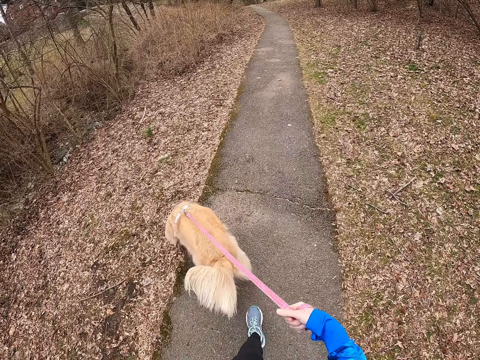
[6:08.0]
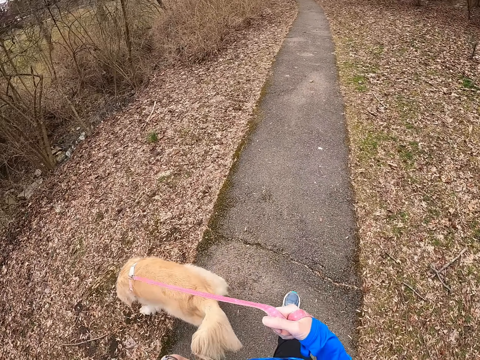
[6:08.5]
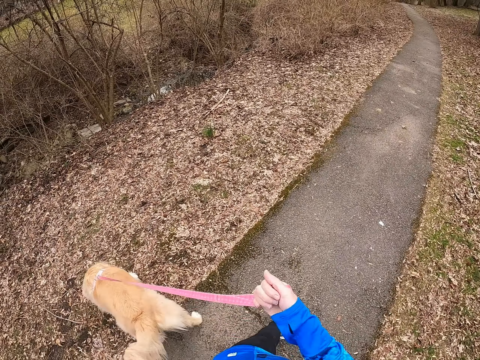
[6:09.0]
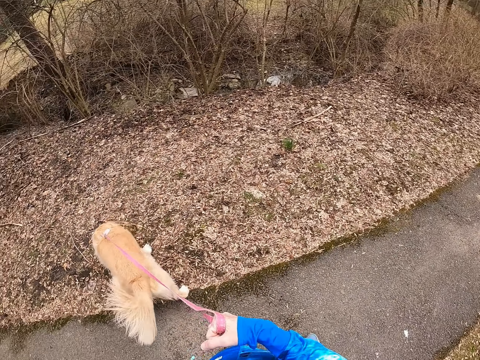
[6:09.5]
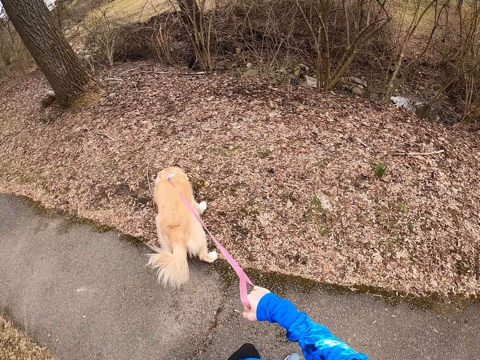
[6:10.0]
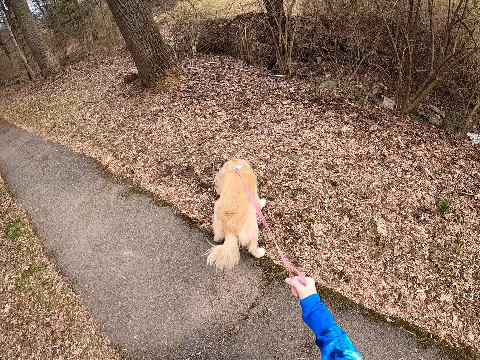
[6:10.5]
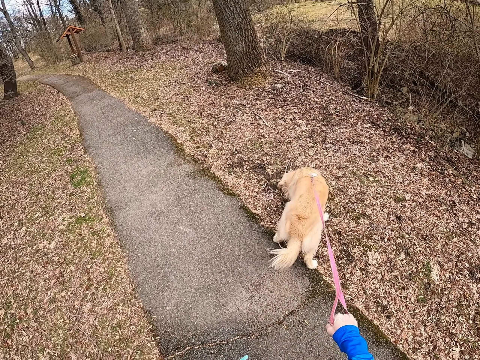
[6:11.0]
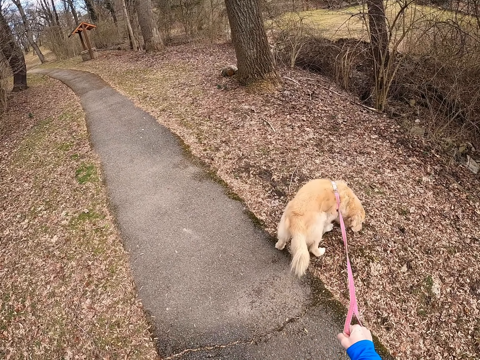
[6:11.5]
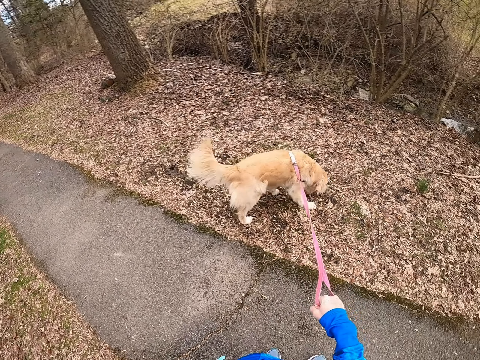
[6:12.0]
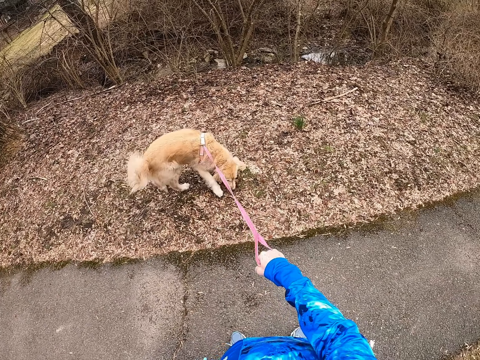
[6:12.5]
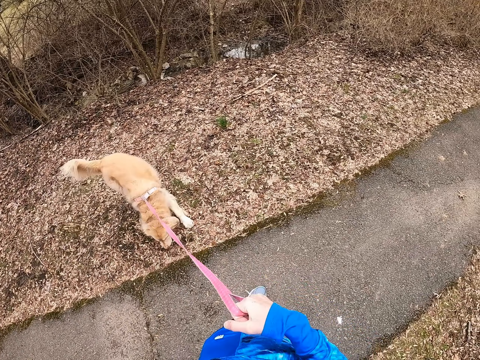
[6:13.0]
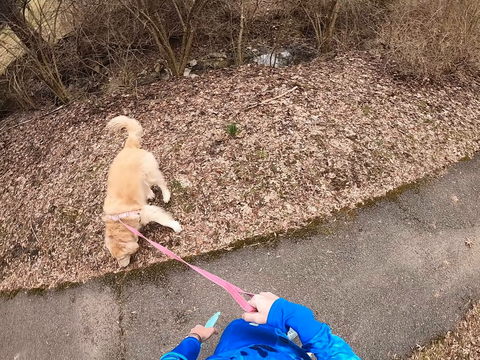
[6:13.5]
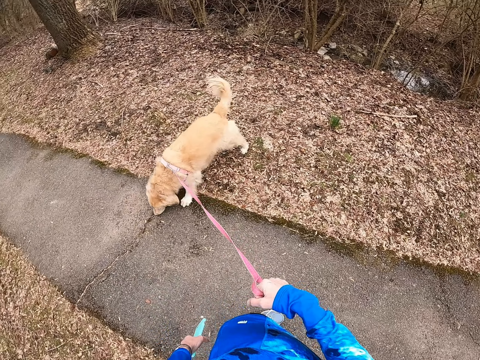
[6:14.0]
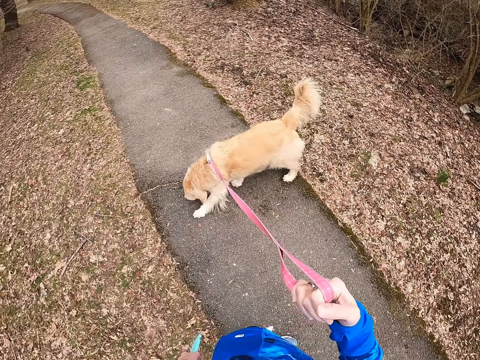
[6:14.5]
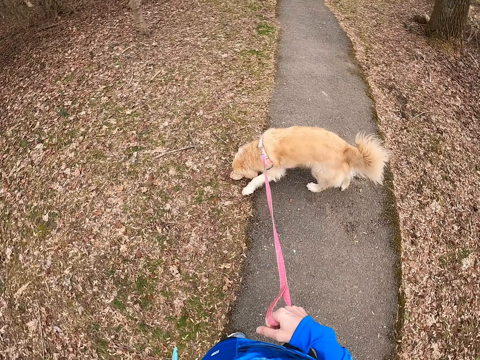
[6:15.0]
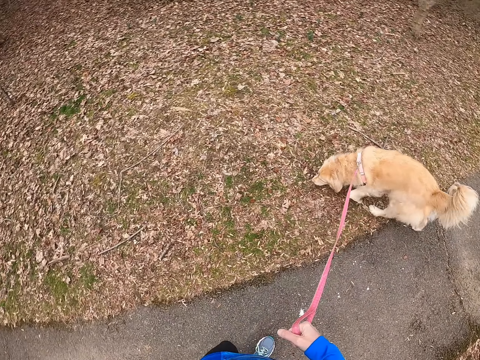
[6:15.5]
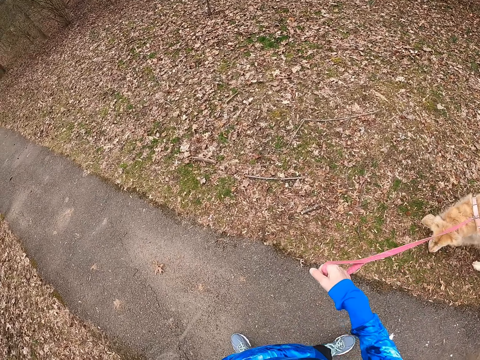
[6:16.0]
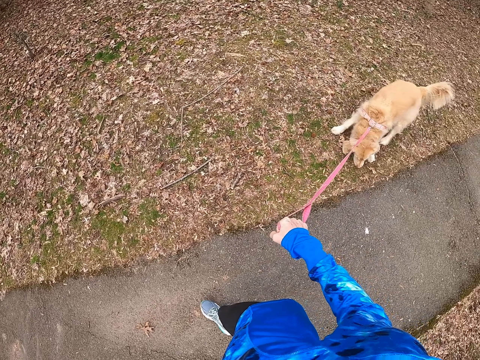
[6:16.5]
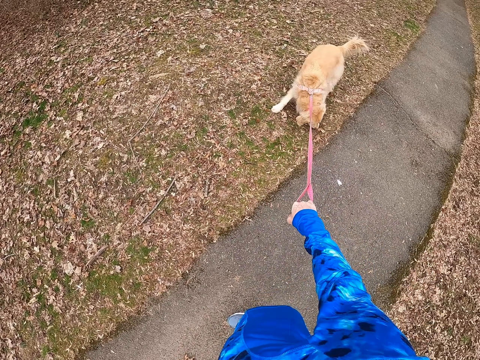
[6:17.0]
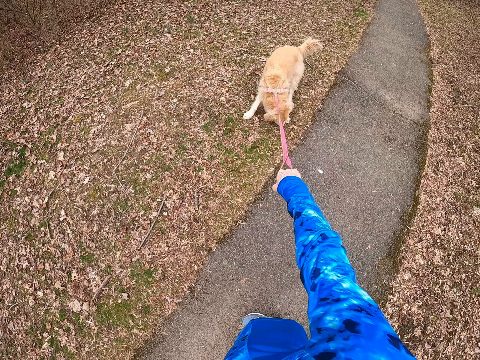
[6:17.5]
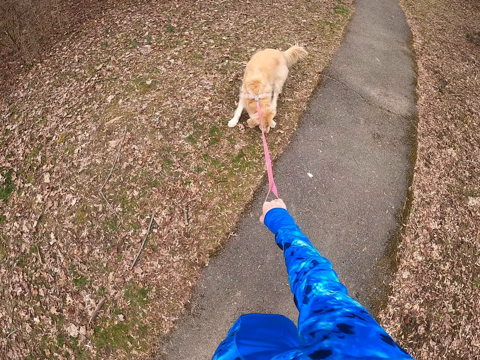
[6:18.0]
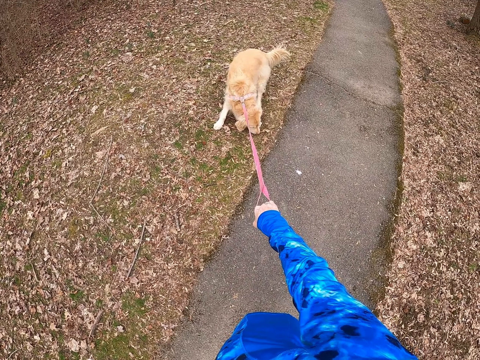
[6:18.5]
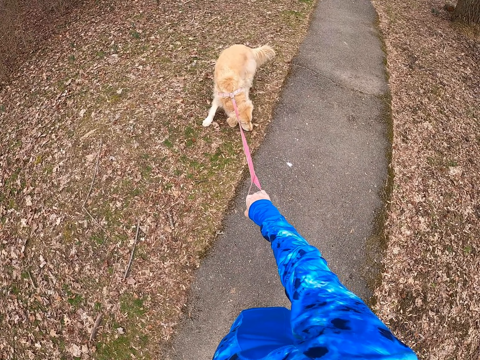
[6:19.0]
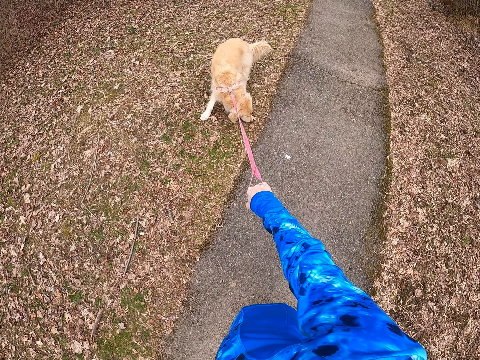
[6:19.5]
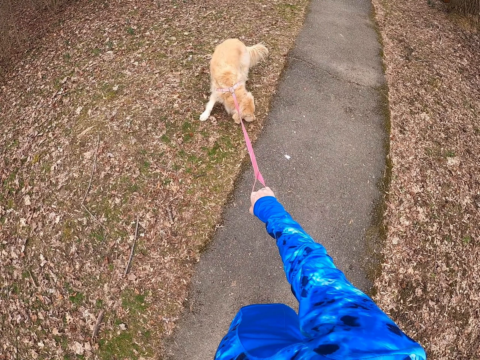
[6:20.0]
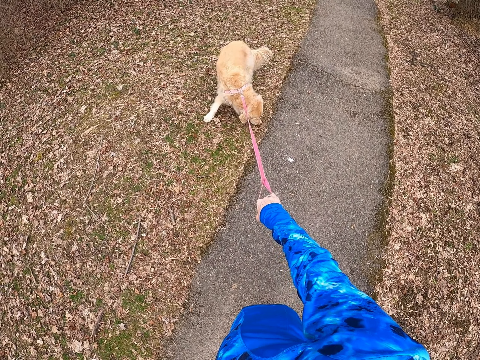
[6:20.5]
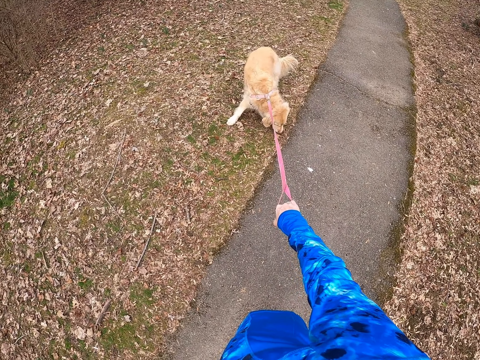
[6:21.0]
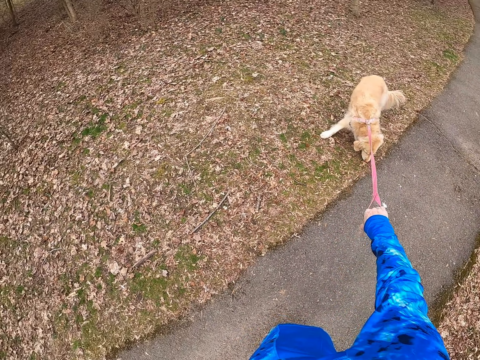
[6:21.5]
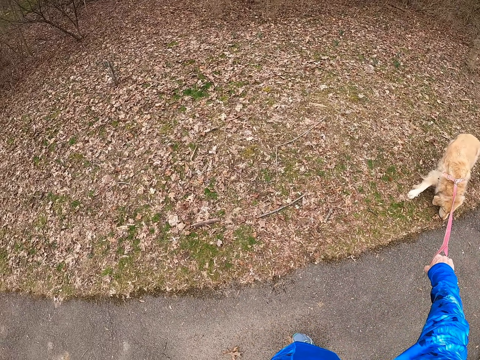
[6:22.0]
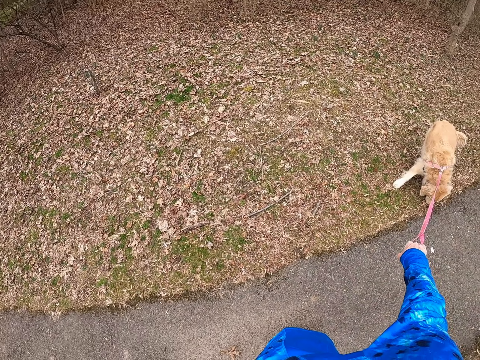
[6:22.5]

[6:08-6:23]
The camera wearer turns around the path.

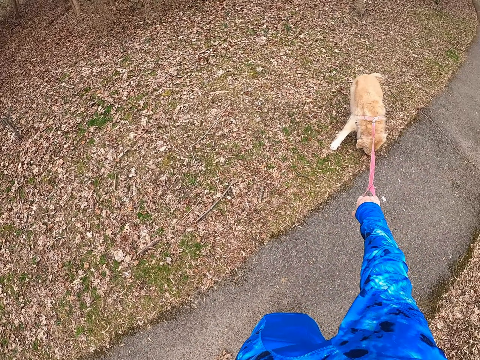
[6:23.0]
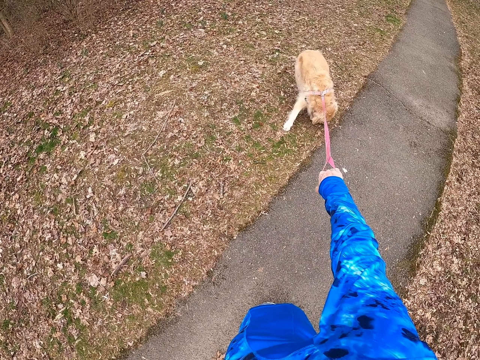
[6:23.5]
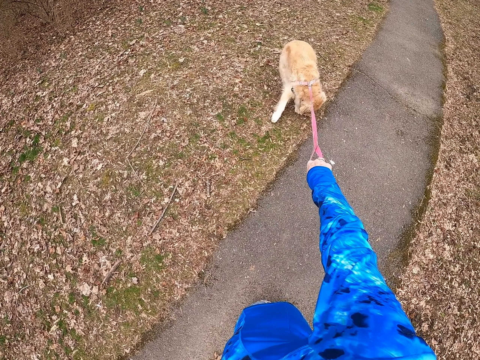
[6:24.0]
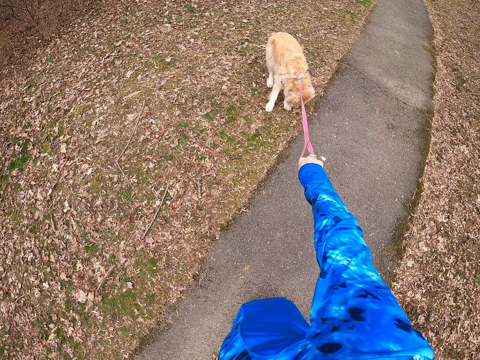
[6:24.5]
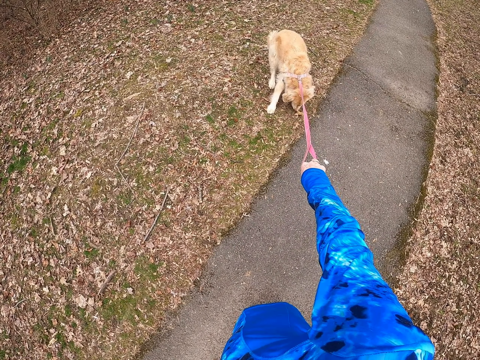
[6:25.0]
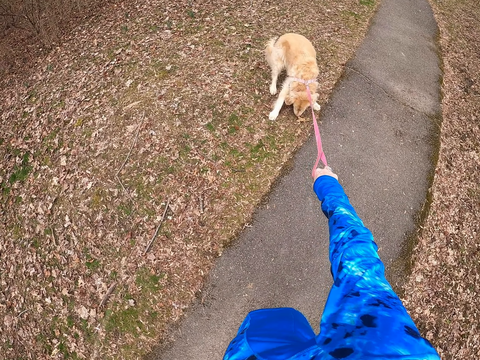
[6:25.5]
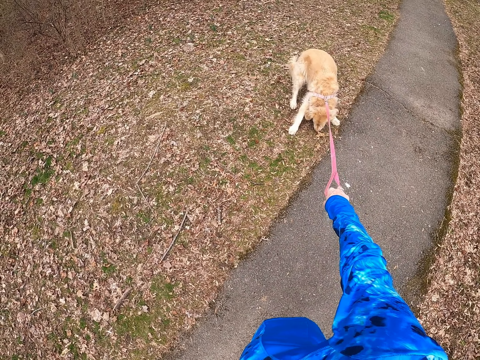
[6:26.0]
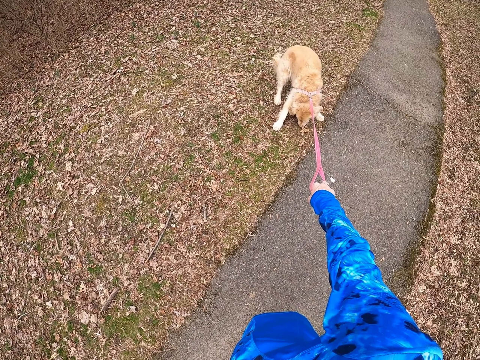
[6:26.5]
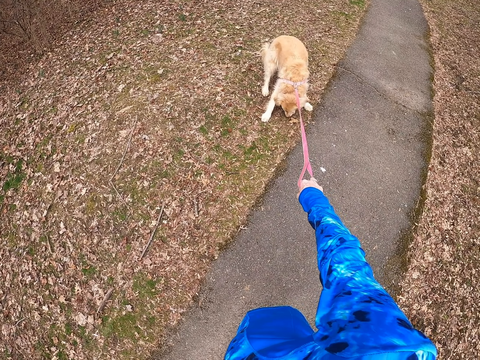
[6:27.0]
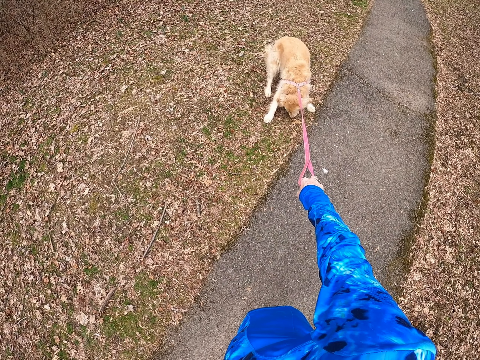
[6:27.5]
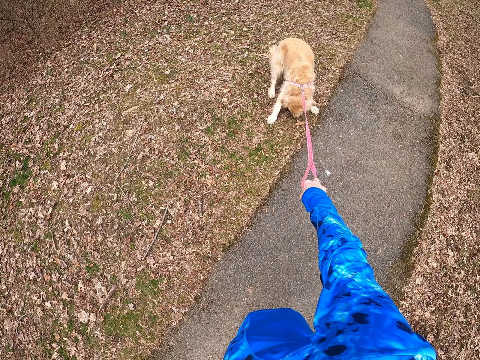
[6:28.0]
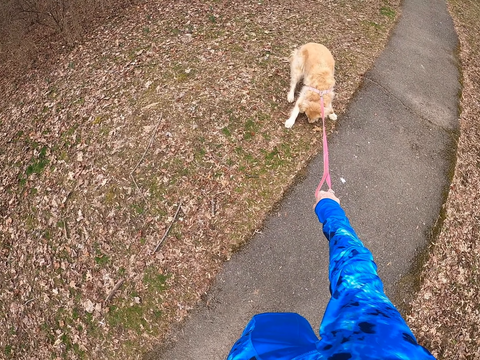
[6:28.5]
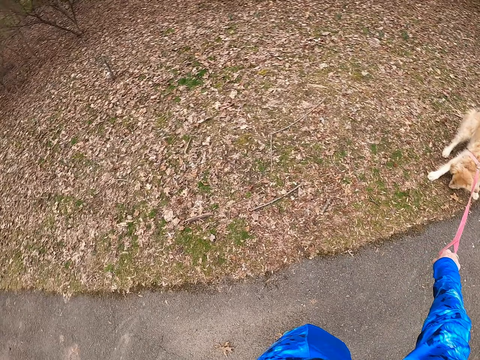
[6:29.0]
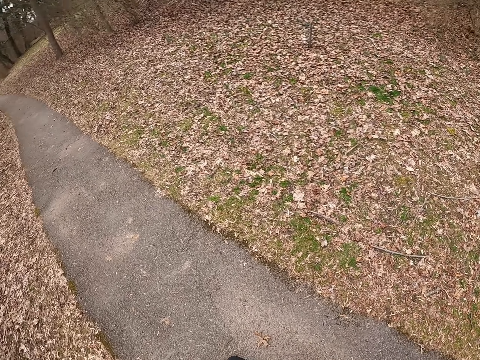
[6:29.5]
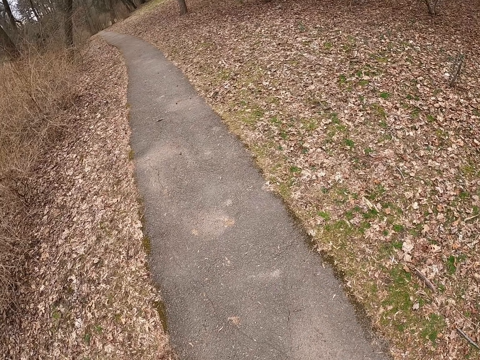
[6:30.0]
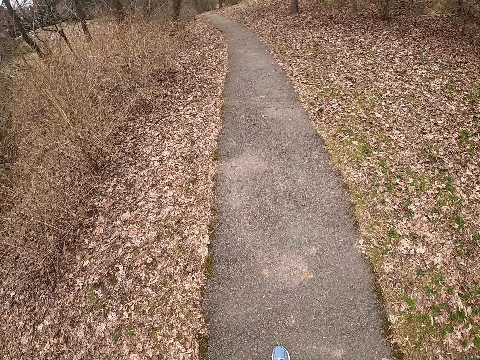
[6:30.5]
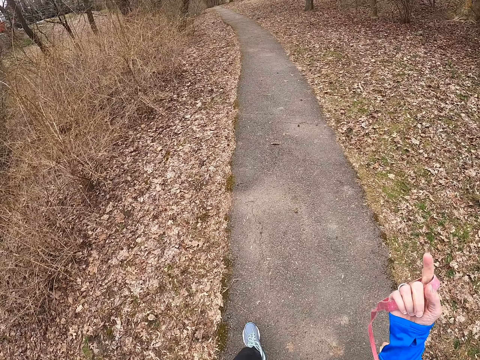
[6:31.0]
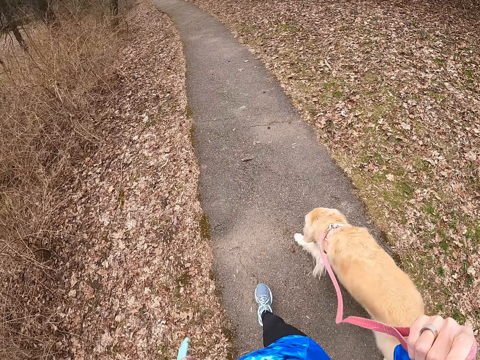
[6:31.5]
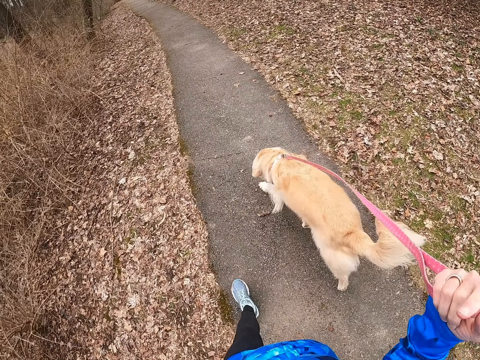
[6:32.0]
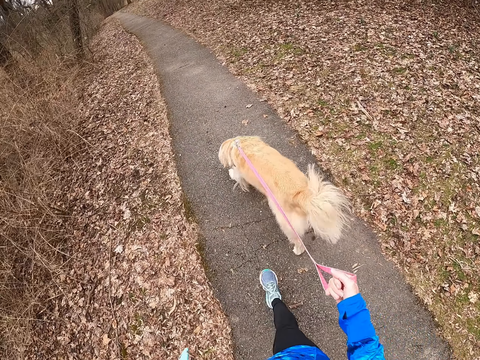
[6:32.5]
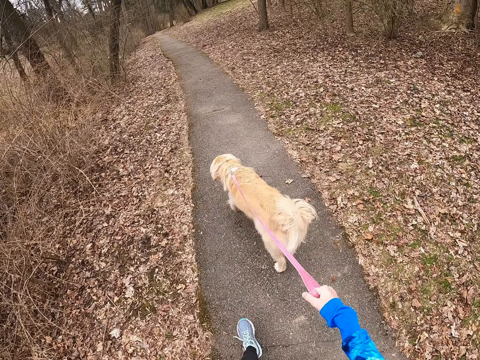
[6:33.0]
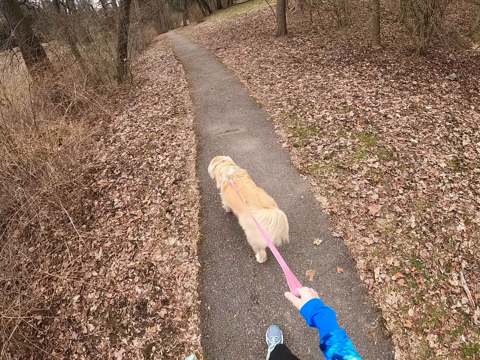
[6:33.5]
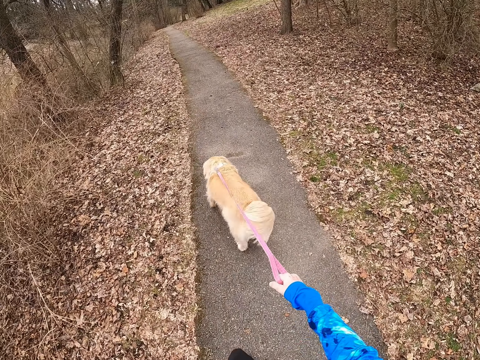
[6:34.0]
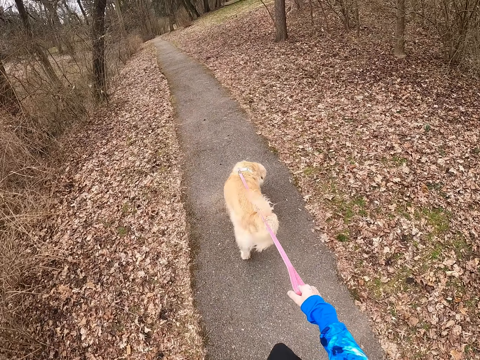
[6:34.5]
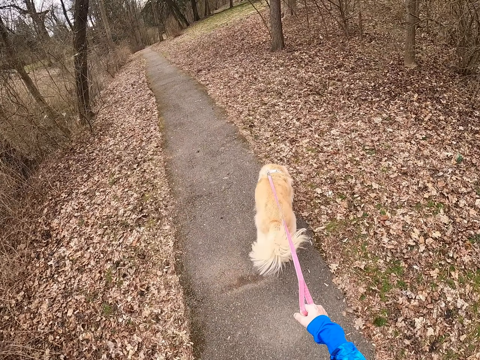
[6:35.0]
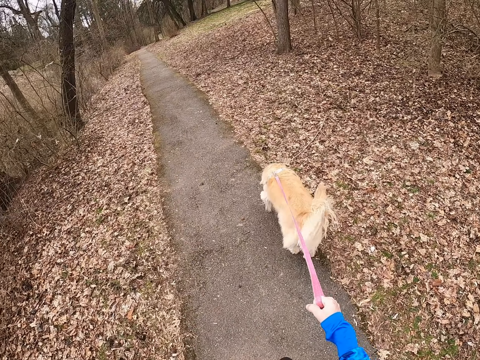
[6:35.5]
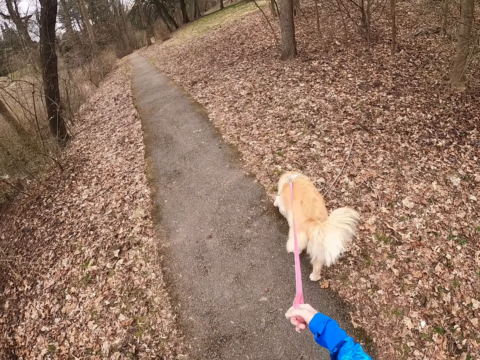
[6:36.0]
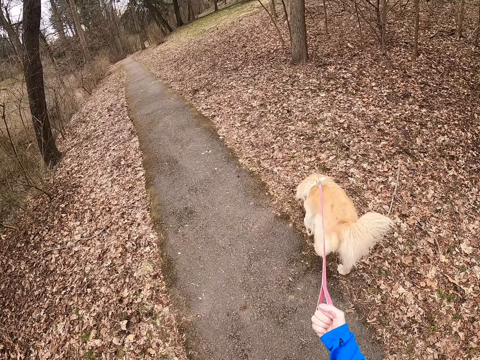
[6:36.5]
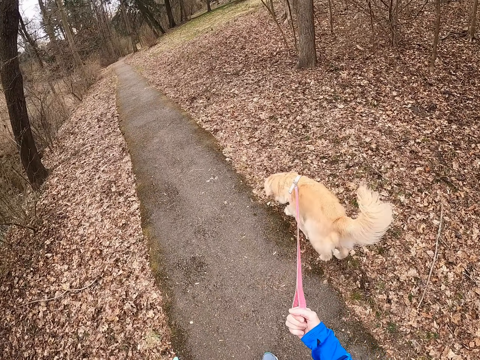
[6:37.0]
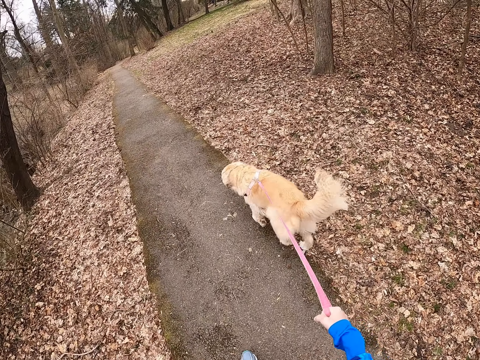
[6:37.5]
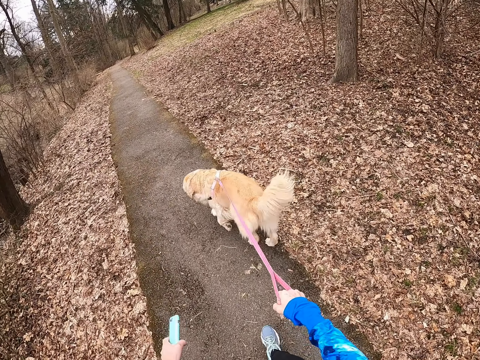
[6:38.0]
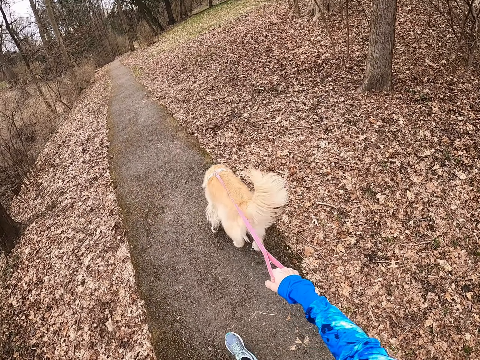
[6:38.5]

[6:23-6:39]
The camera wearer walks on a path.
